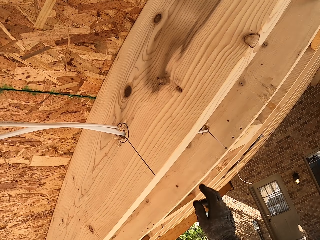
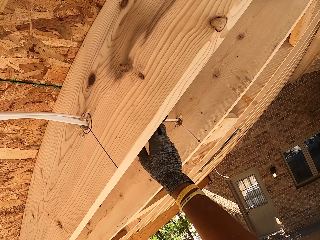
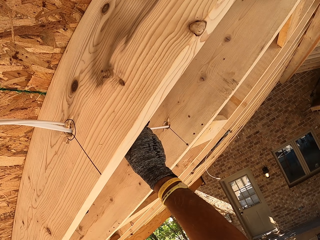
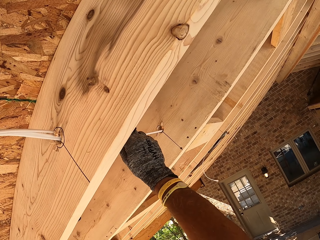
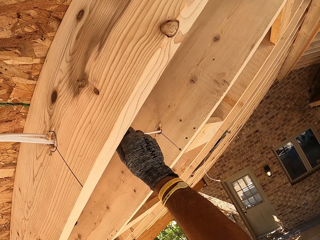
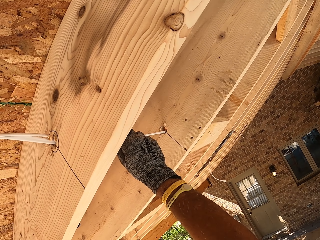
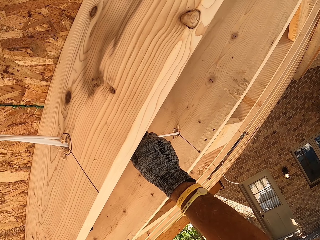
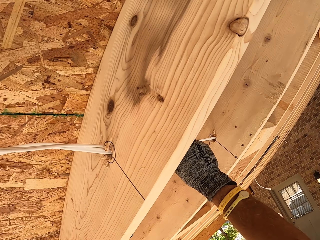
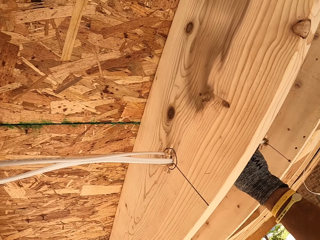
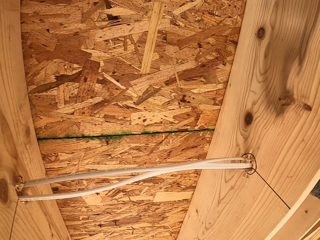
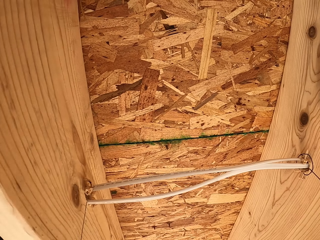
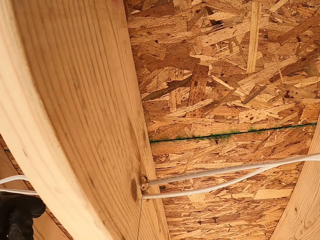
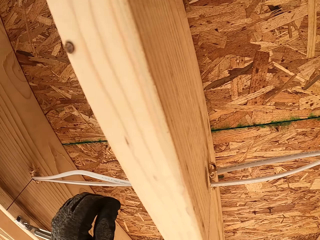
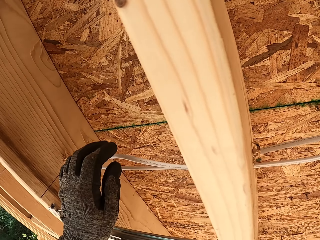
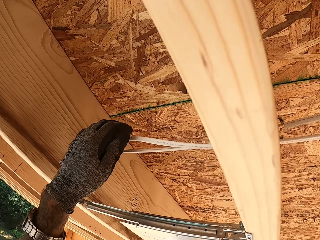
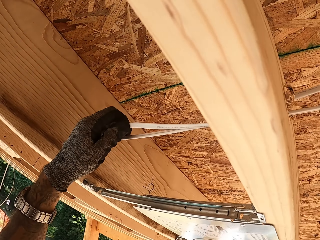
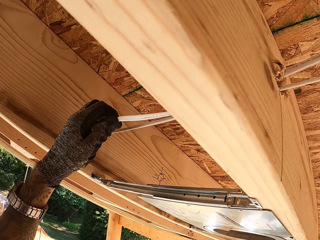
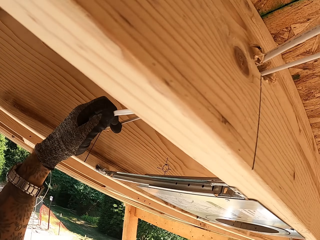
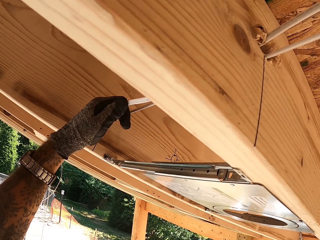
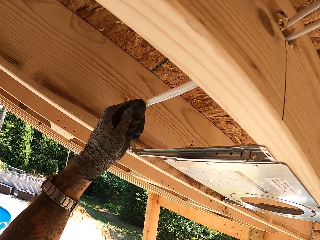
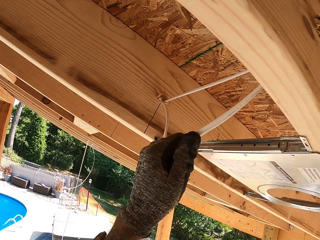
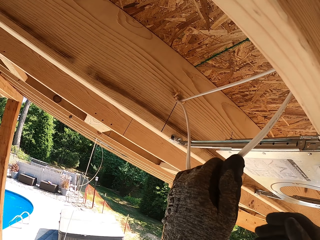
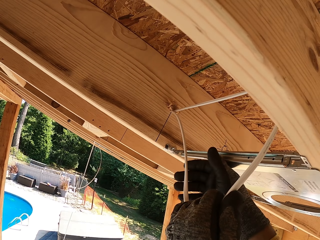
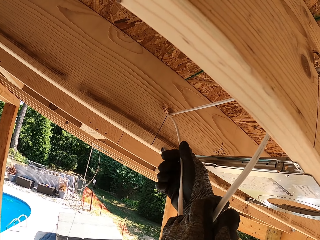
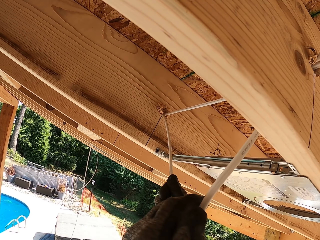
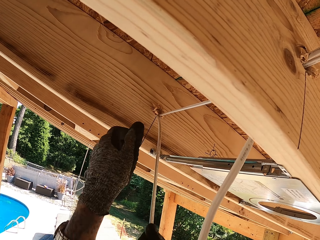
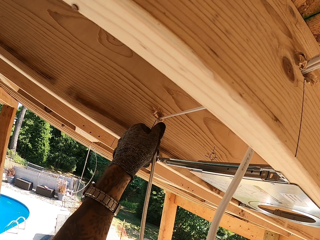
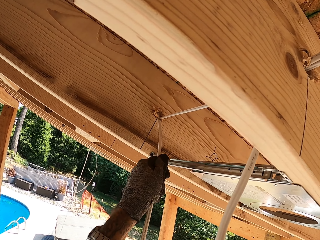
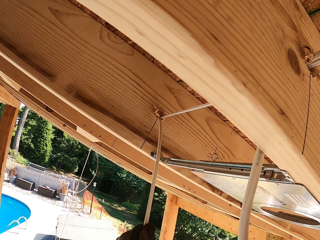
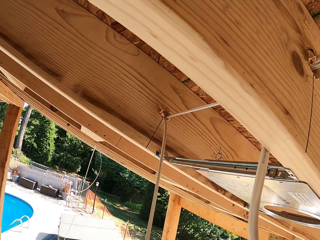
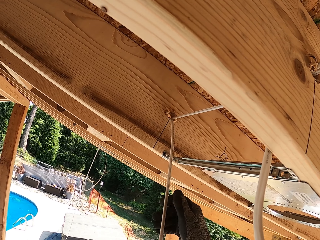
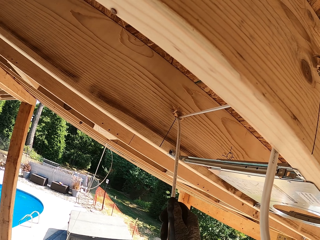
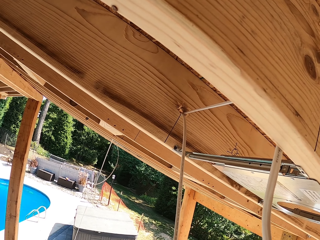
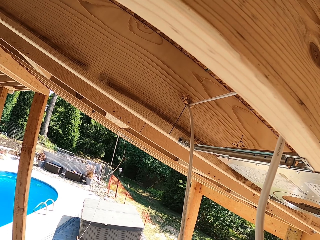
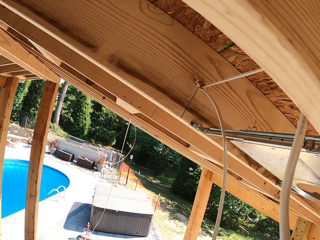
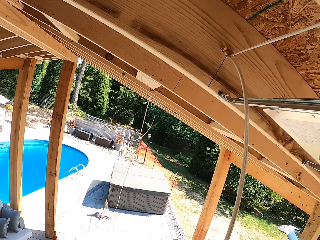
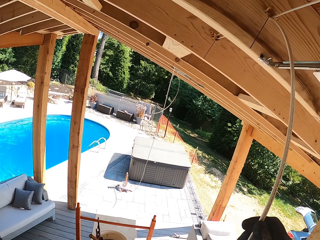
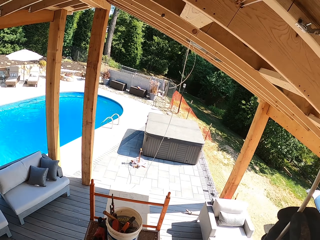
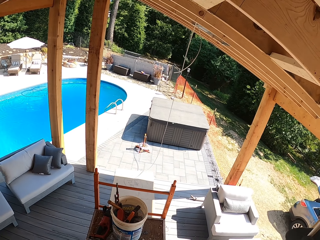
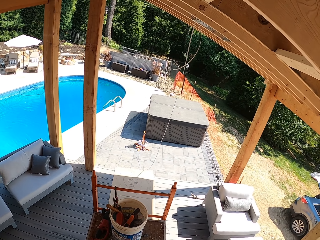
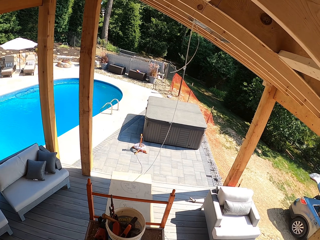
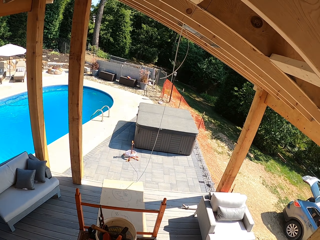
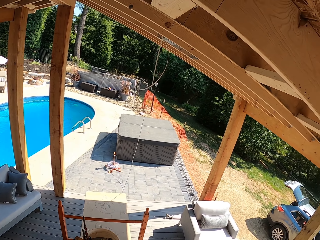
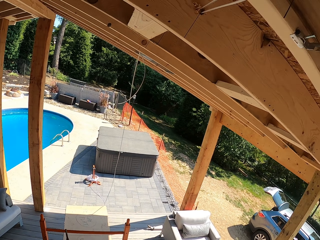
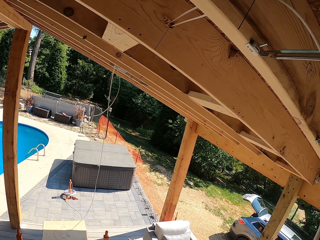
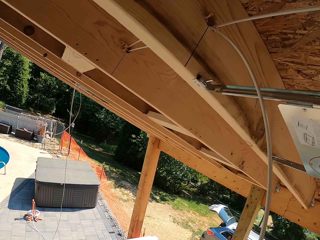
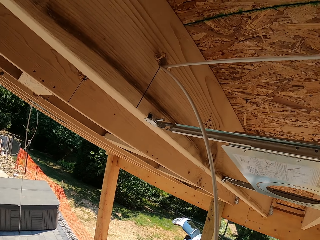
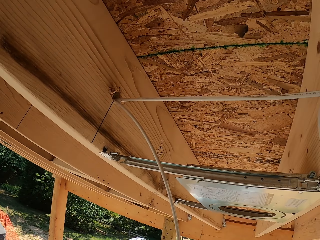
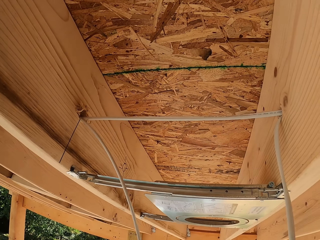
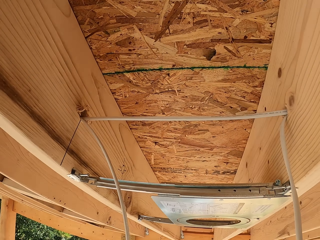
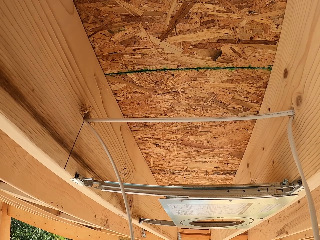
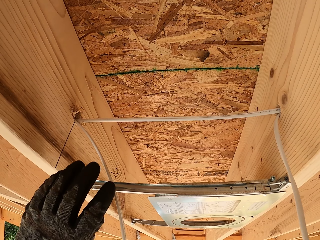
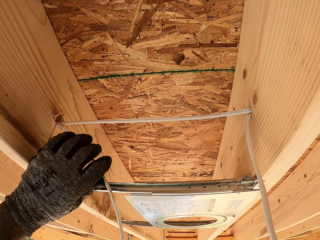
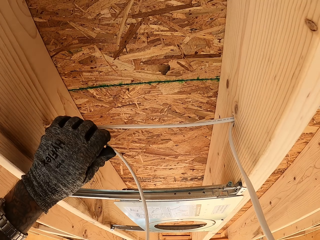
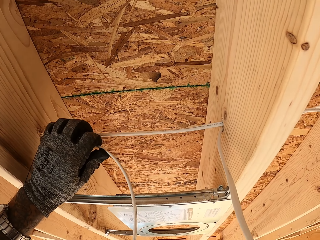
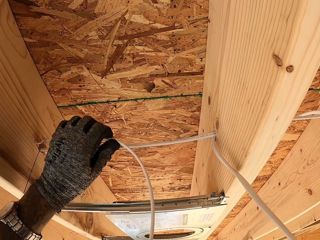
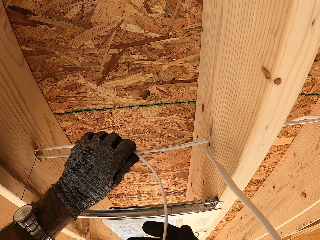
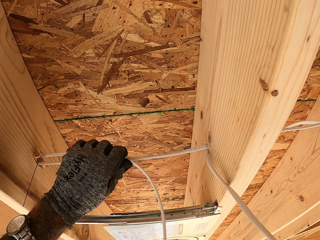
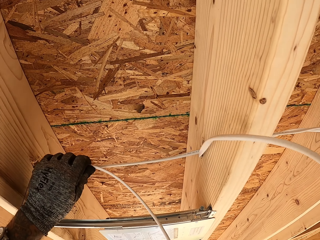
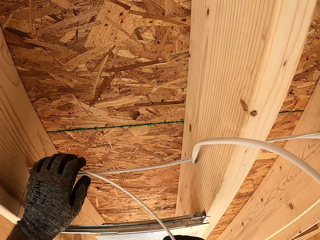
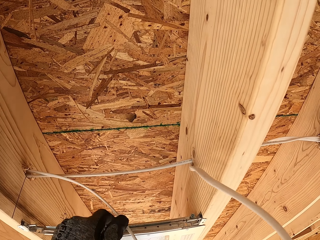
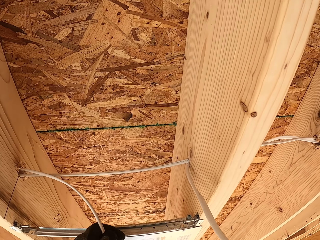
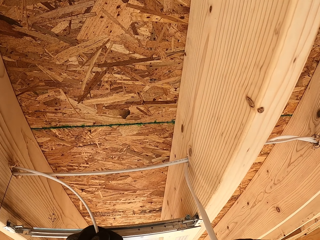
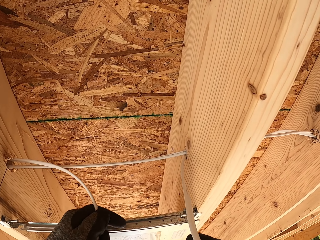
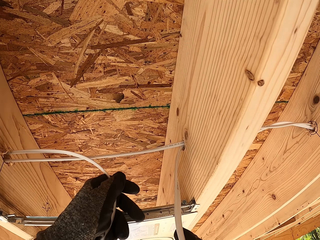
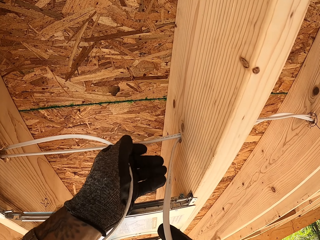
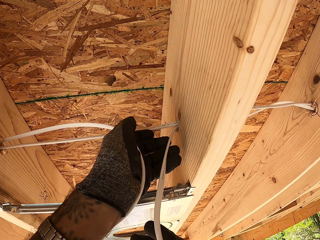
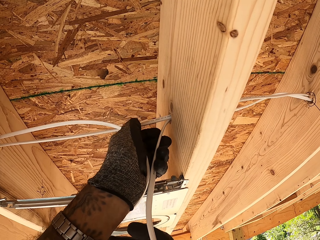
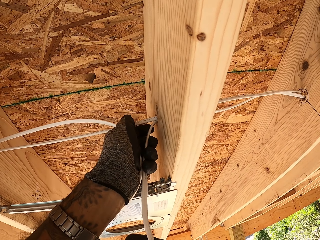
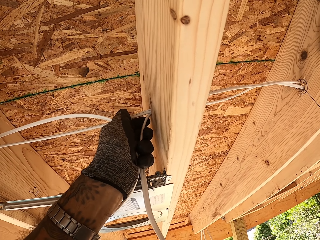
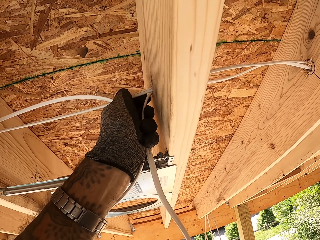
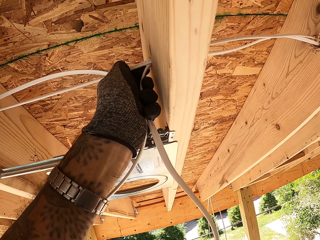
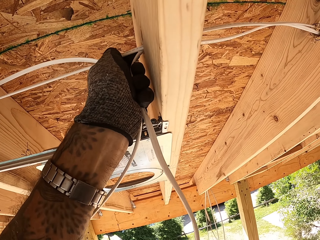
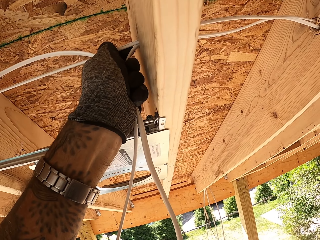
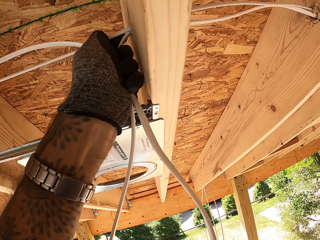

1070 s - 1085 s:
The camera wearer pulls the wire. They hold a cable. They pull the cable. They gaze at the wire. They fix the wire. They hold the wire together.

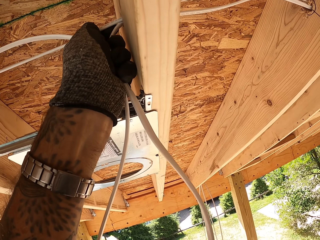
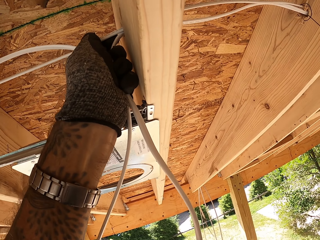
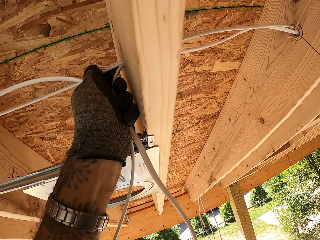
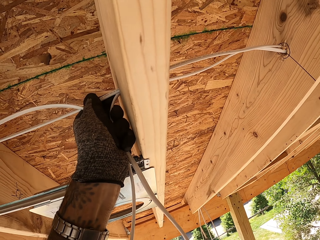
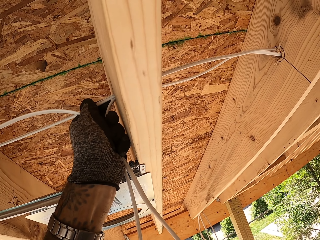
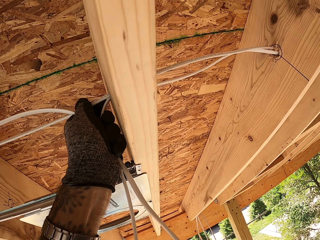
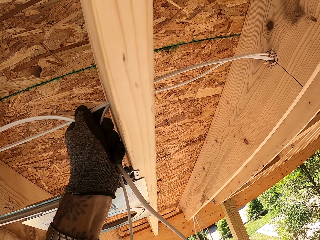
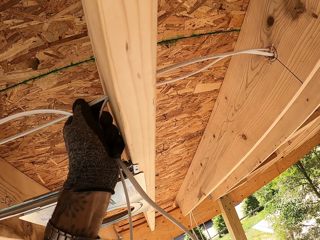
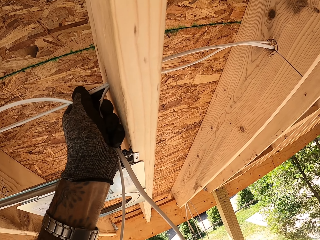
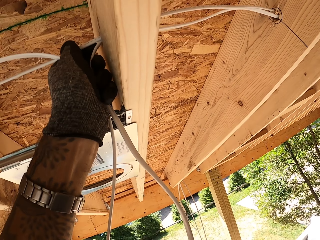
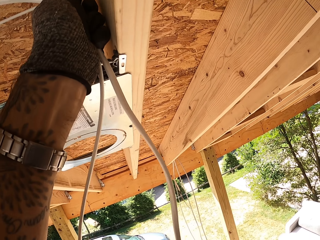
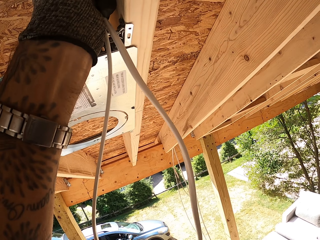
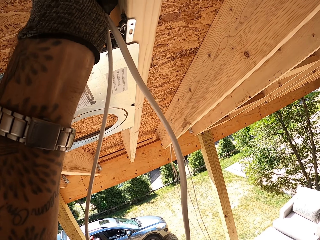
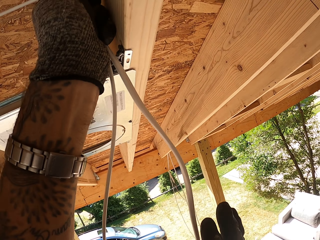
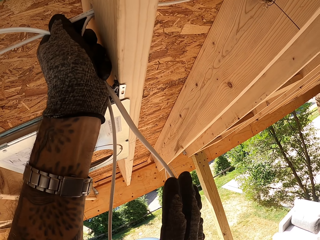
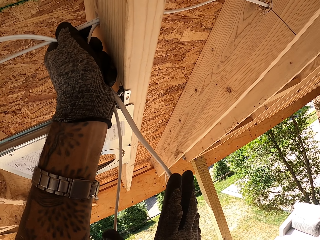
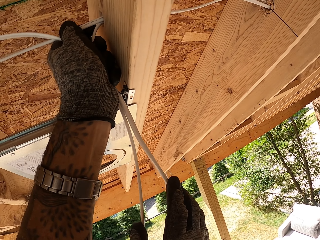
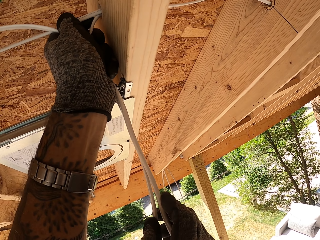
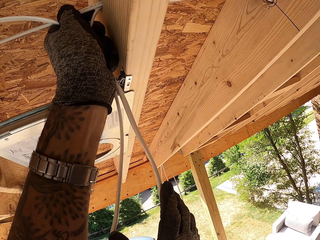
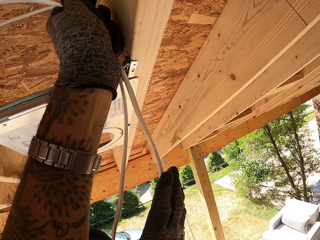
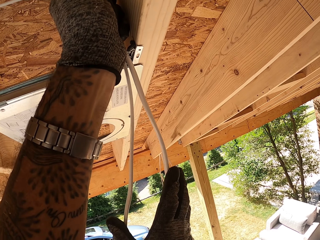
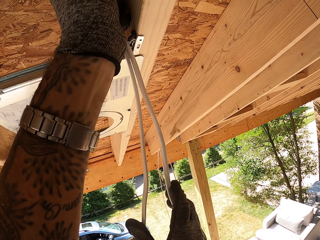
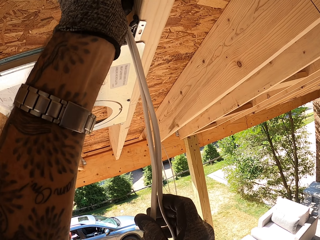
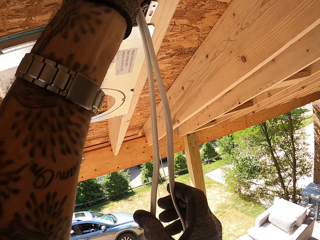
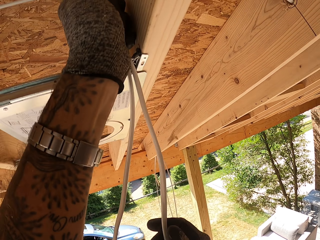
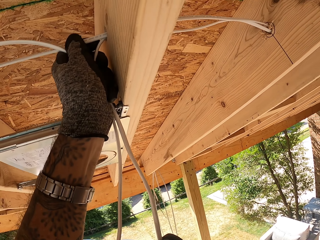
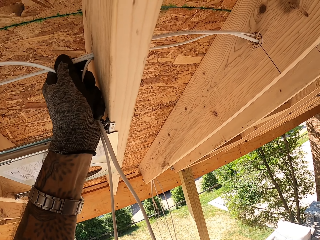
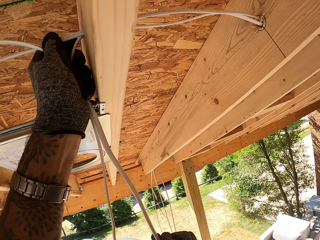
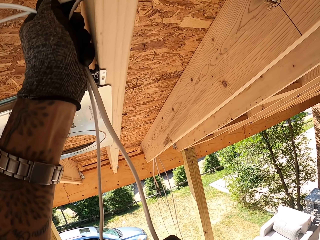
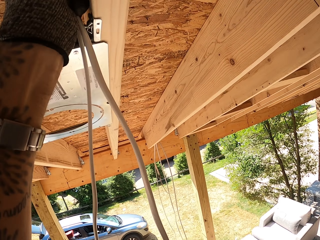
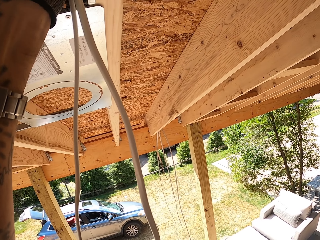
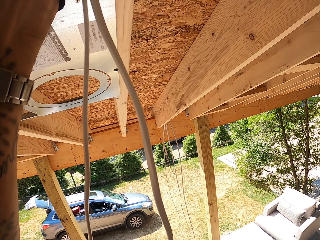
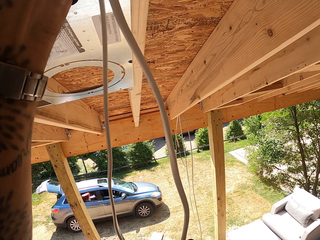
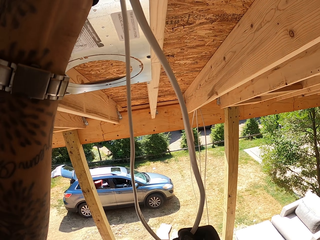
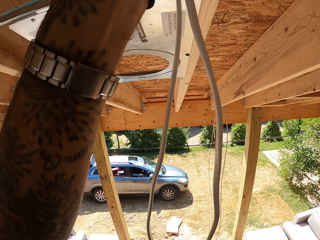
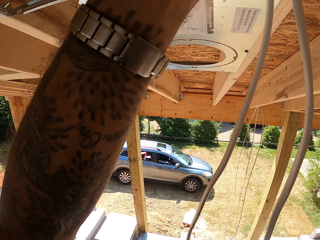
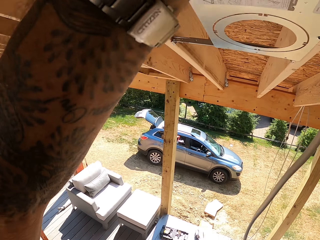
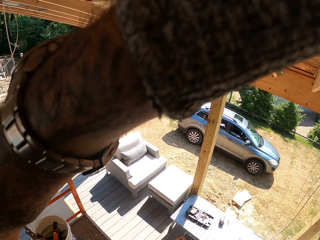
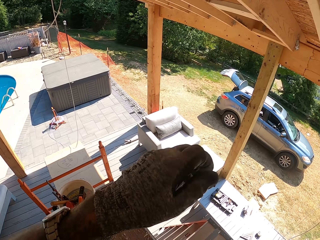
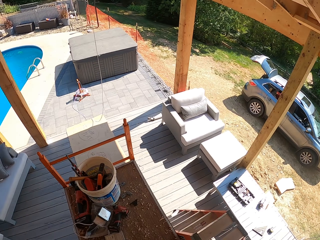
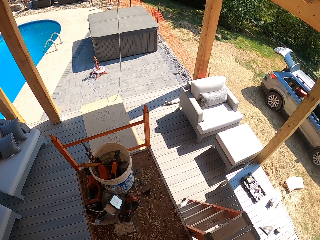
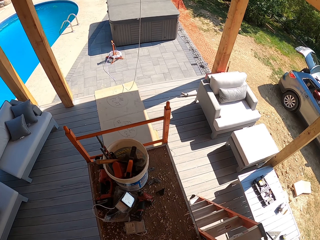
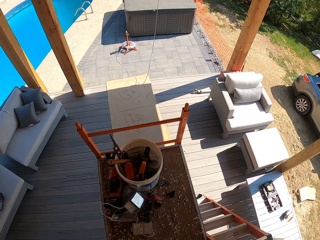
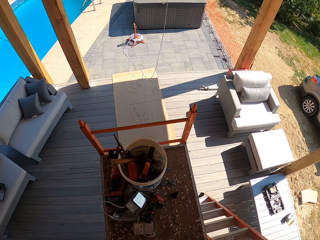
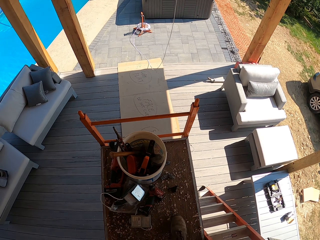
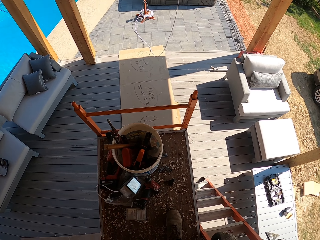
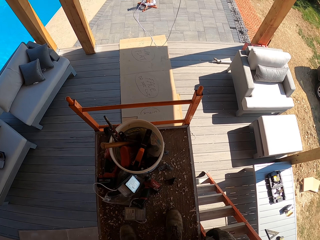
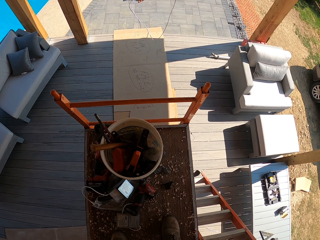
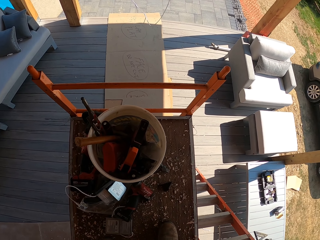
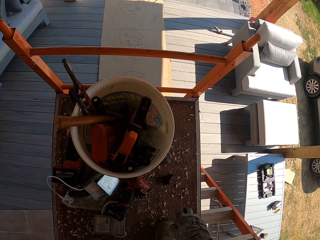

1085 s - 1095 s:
The camera wearer folds the cable. They look down on the work surface.
